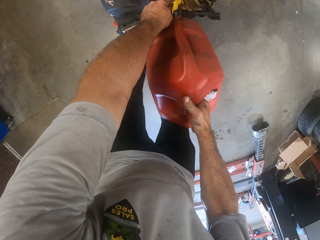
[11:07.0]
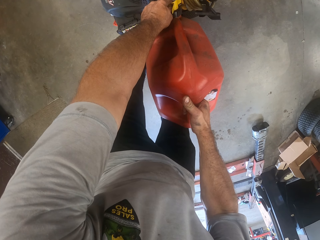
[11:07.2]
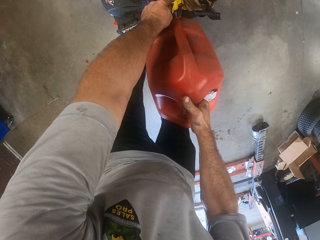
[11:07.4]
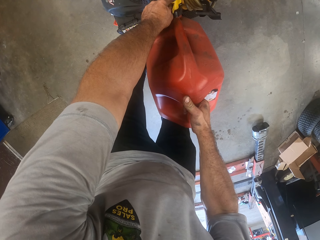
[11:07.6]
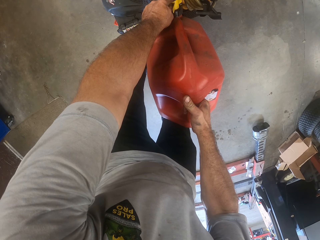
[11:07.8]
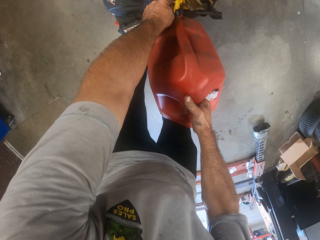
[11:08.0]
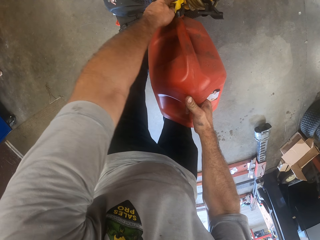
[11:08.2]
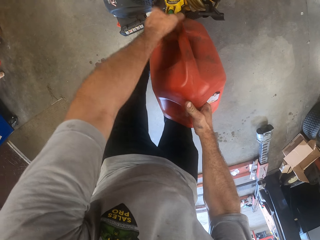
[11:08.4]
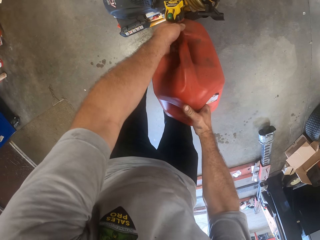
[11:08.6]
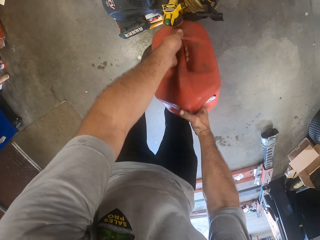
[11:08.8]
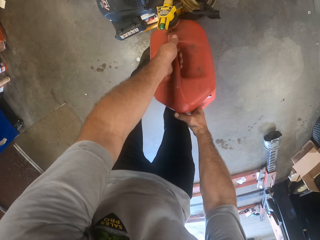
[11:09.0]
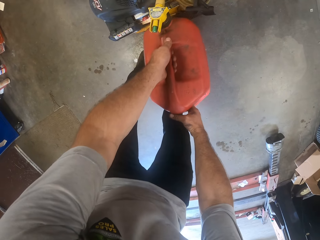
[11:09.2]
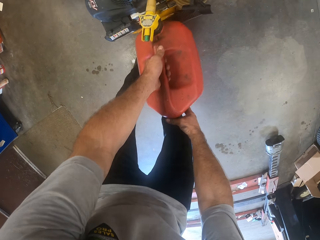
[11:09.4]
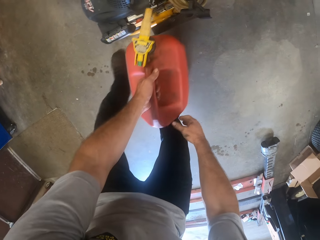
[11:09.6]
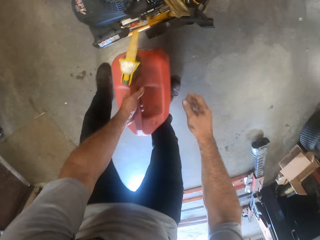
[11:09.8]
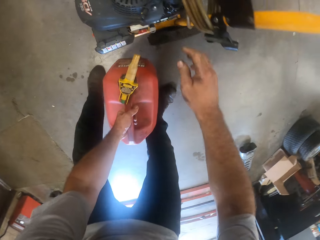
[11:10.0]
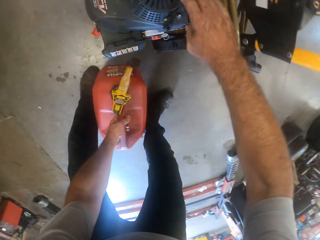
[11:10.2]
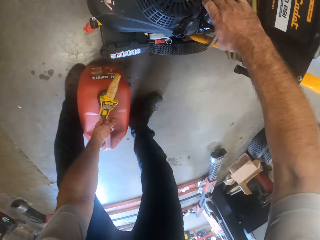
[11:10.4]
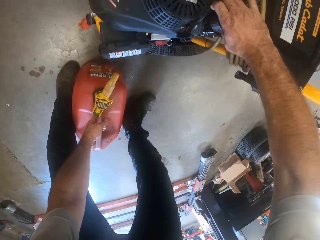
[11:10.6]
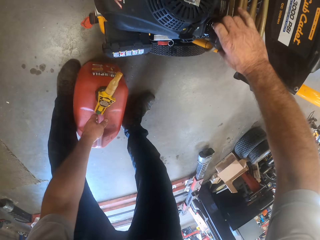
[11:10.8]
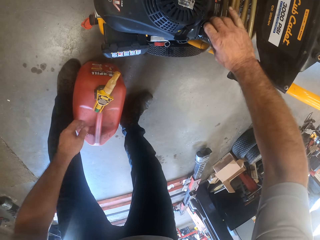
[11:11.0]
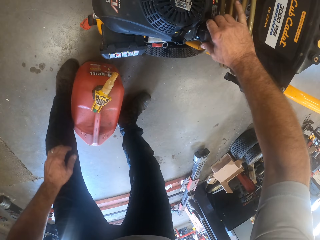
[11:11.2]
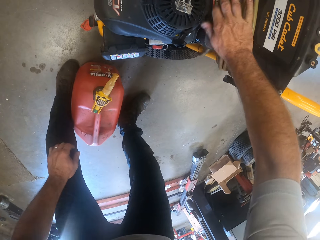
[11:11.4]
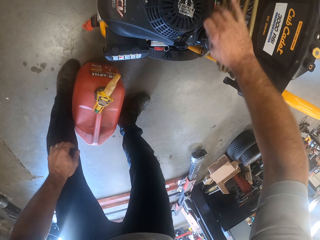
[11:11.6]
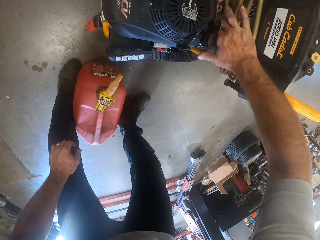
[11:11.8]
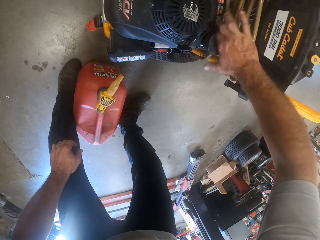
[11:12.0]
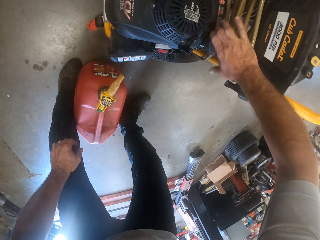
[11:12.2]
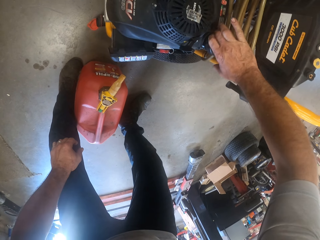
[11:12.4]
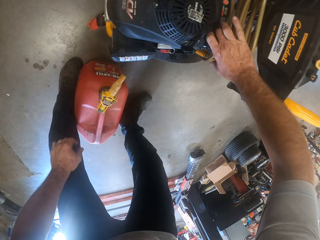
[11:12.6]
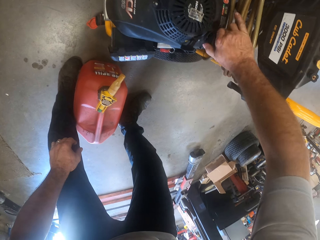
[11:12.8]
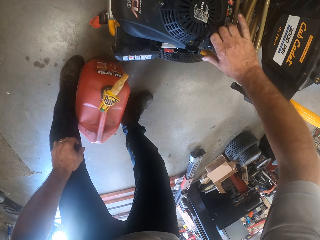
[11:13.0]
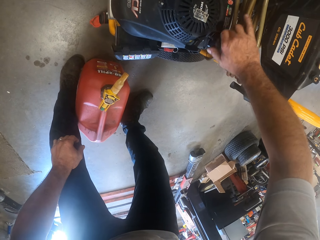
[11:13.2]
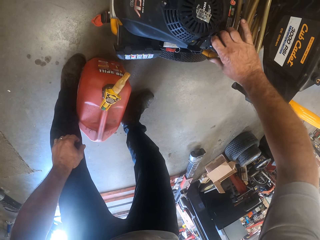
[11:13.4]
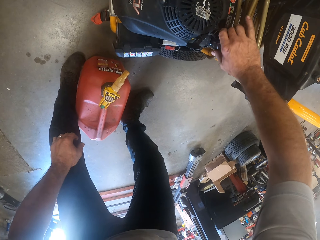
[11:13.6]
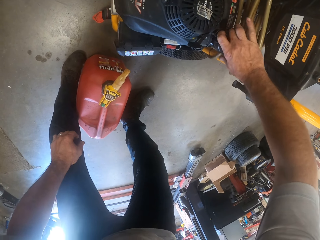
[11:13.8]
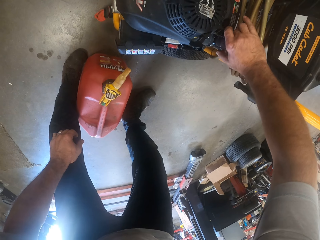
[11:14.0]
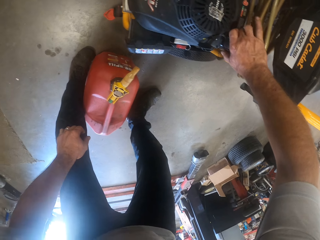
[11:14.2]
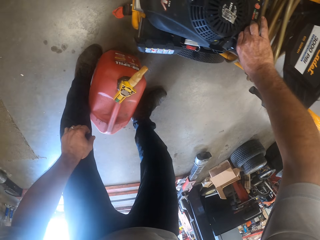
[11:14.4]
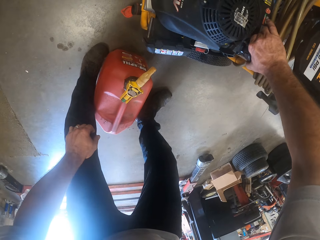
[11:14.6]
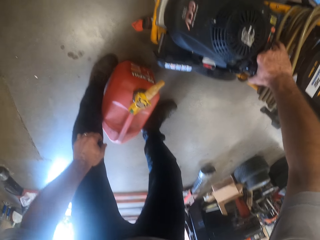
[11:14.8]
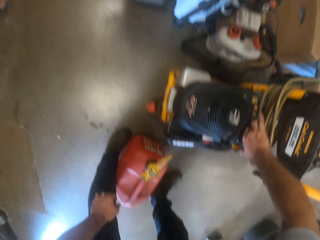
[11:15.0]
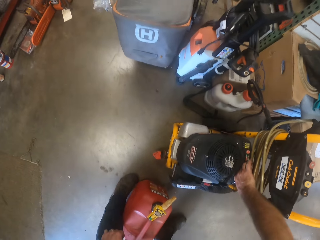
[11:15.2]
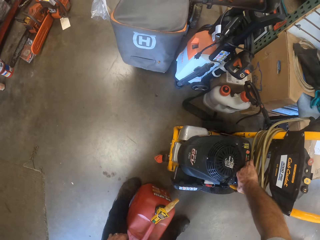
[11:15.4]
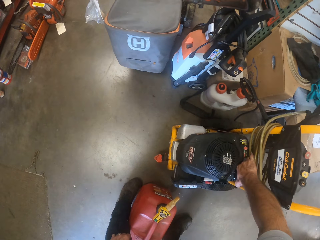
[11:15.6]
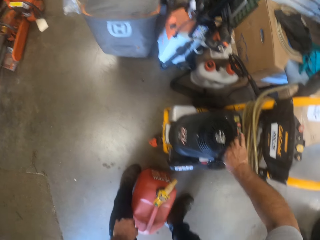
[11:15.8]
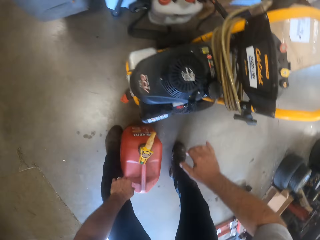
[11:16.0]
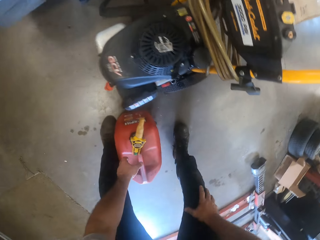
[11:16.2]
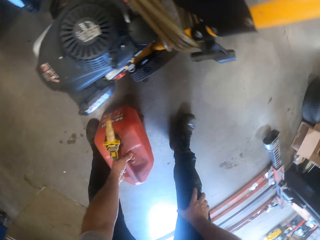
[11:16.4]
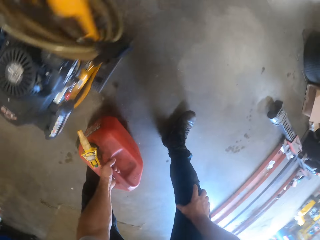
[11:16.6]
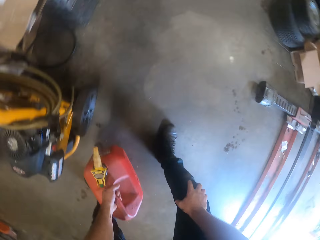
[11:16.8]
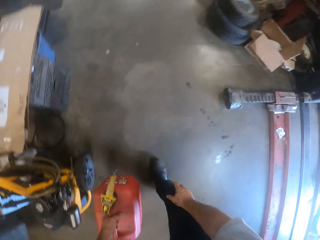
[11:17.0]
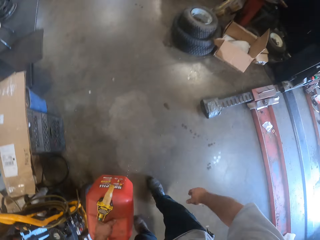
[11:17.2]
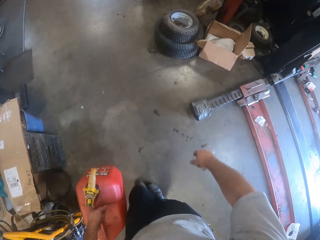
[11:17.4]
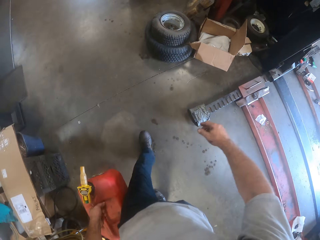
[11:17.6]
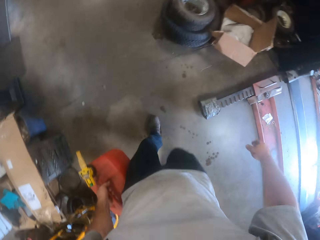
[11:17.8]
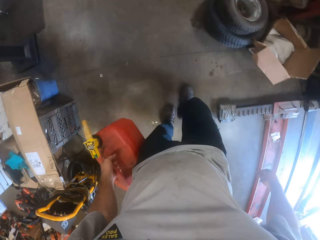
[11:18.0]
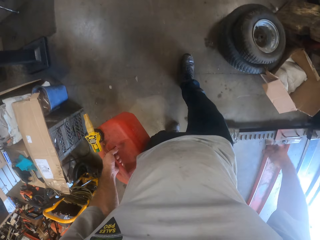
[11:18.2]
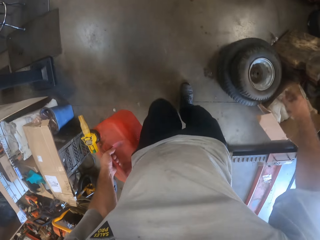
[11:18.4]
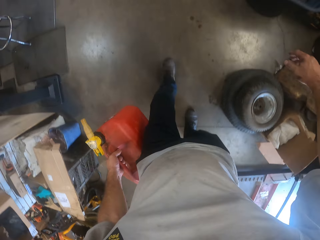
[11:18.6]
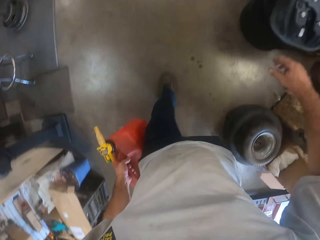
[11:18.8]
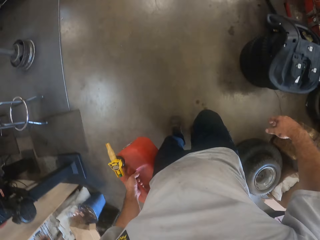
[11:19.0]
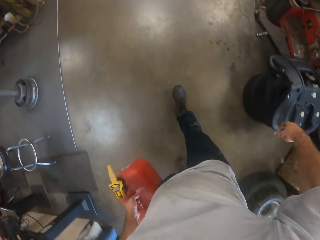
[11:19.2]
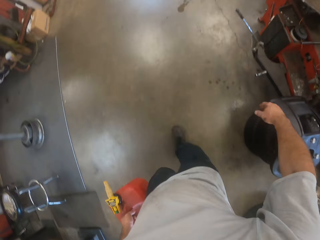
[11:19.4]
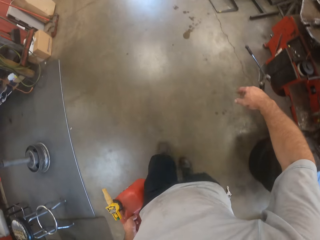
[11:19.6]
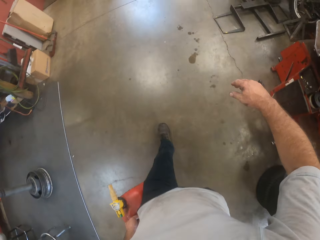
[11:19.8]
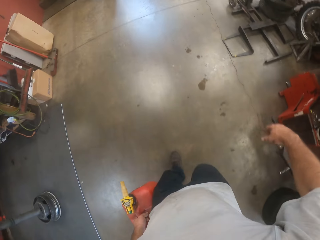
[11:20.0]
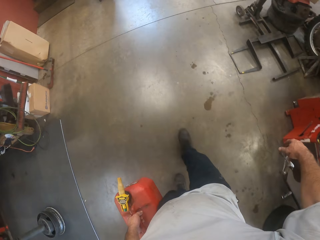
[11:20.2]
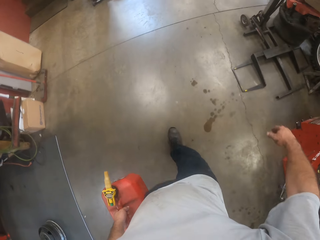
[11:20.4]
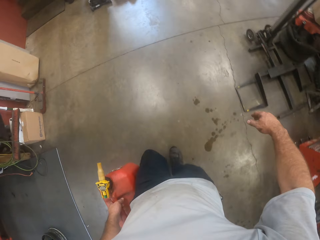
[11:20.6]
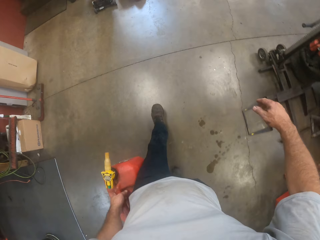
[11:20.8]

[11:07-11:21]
The camera wearer puts the fuel jerry can on the floor. They close the lawn mower fuel tank with the lid. They take the jerry can from the floor to the side of the other jerry cans.

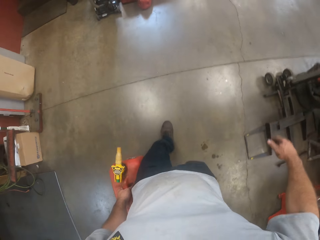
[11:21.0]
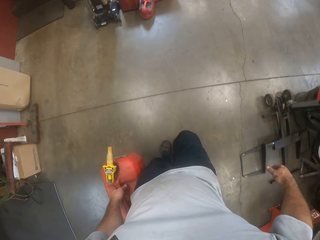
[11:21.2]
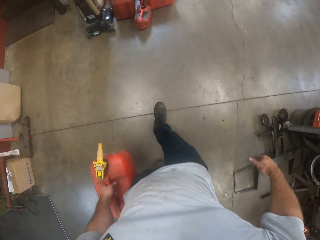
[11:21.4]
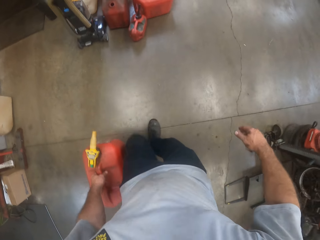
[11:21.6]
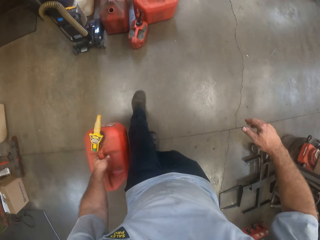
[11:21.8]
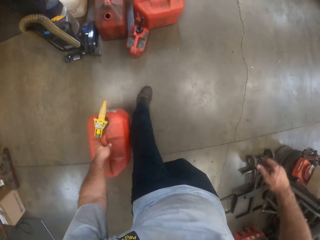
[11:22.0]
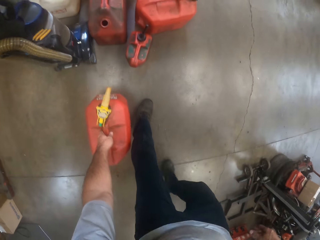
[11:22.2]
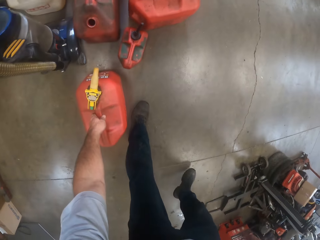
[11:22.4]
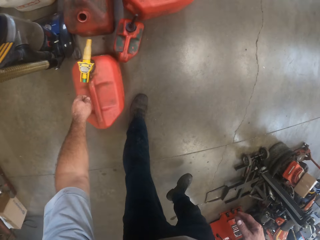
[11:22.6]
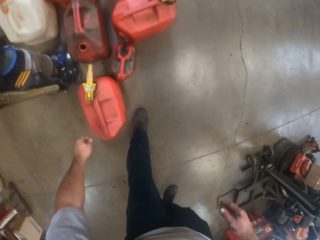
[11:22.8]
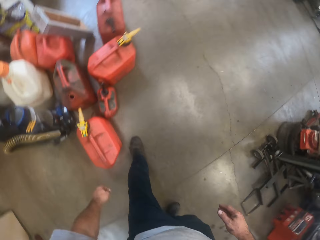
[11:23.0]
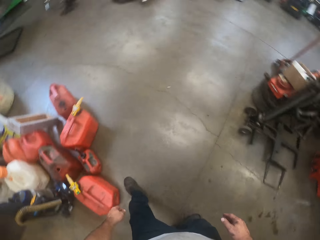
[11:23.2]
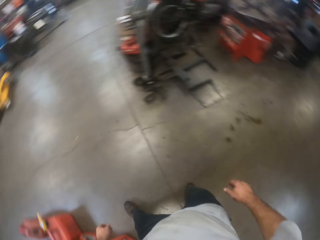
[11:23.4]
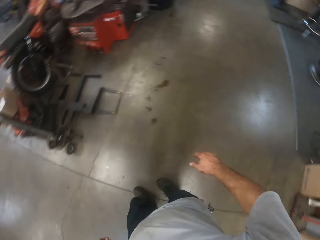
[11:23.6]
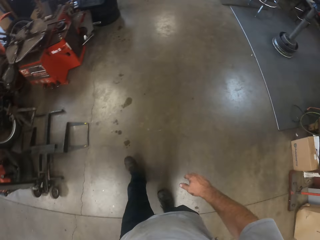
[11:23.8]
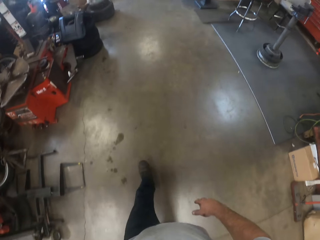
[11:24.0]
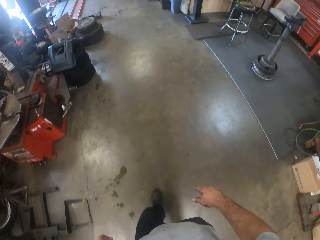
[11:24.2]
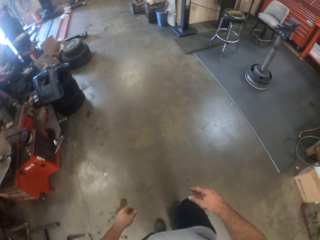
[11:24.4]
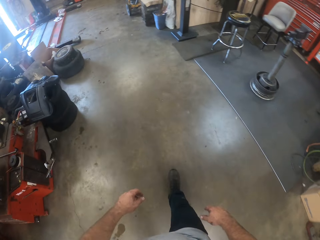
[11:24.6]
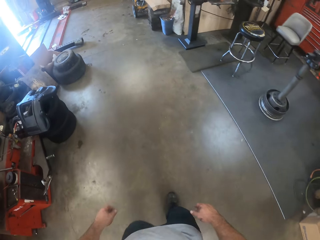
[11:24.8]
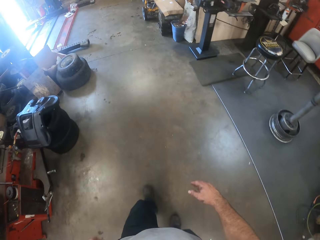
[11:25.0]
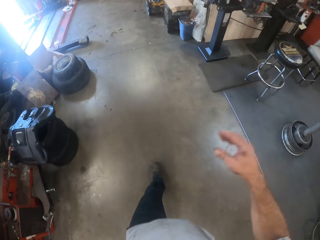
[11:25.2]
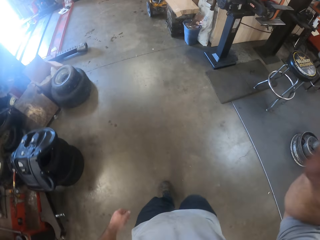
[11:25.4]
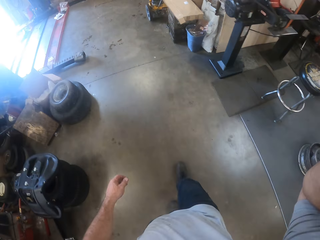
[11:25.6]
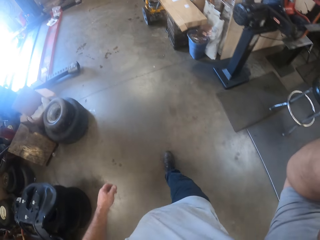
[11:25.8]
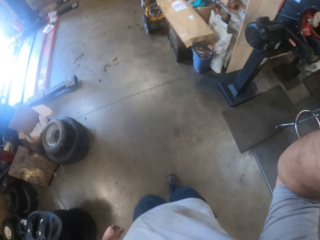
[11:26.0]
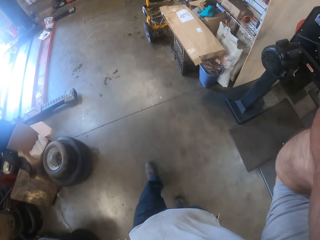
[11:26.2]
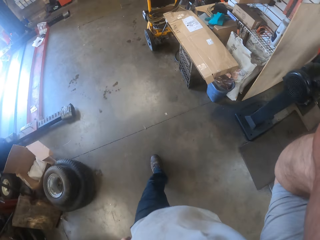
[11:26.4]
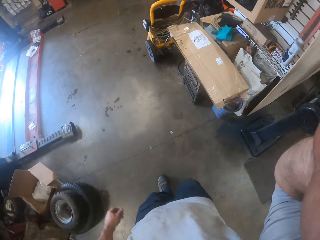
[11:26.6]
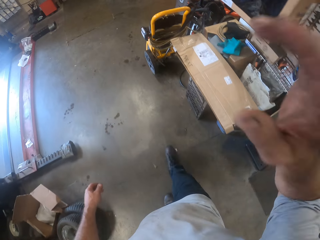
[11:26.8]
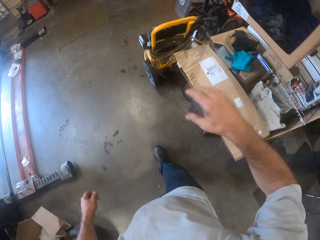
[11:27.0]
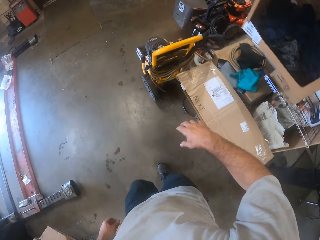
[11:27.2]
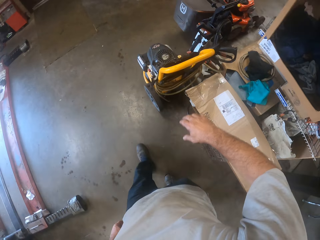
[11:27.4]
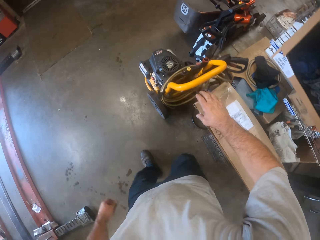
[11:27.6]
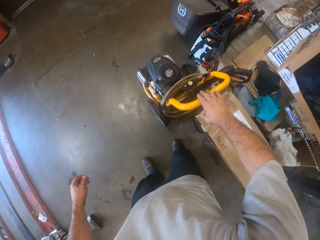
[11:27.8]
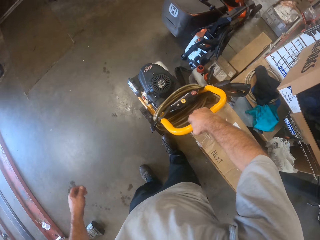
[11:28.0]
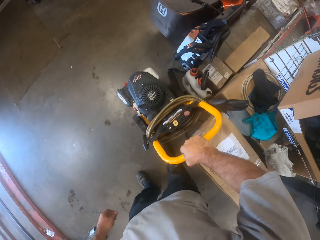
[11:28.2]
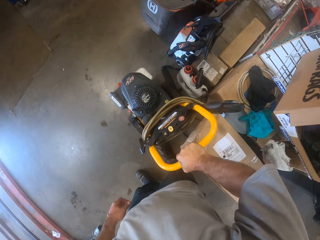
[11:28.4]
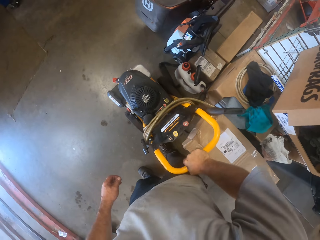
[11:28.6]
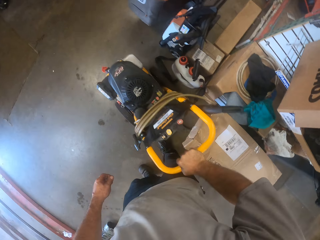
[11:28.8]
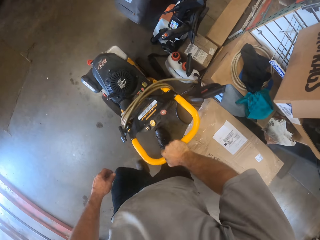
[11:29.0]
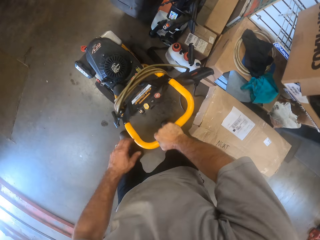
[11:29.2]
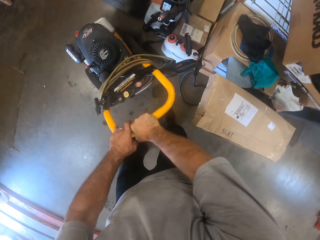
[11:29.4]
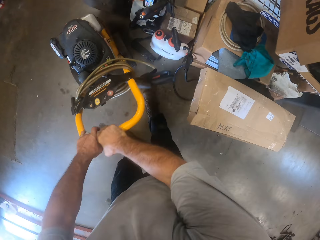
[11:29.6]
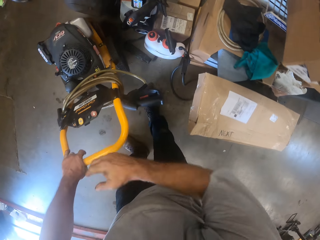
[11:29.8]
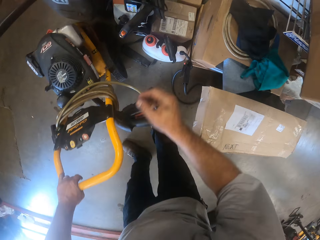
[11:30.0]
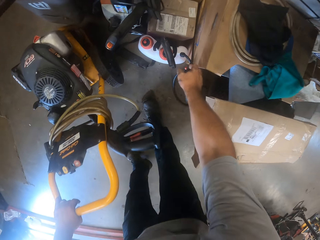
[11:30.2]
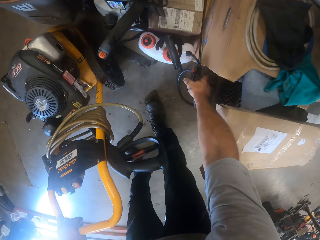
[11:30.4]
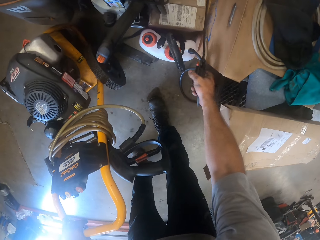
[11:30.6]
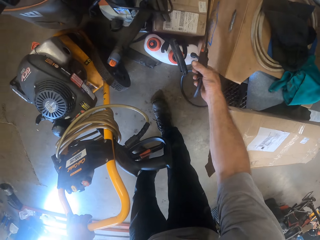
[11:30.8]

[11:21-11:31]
The camera wearer puts the fuel jerry can on the floor. He walks back to the other lawn mower. He lifts his right hand. He pushes the car wash machine on the floor. He holds the lawn mower with his right hand.
